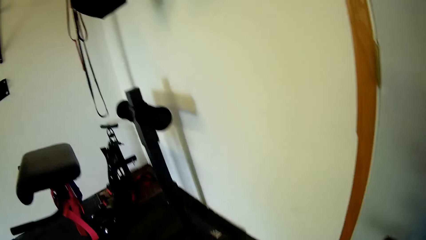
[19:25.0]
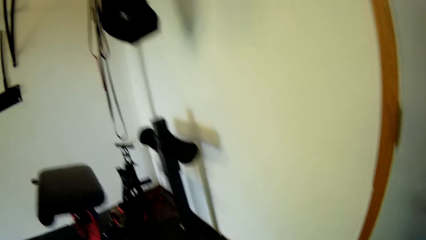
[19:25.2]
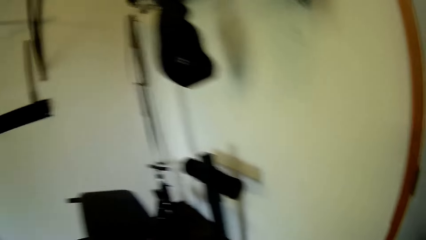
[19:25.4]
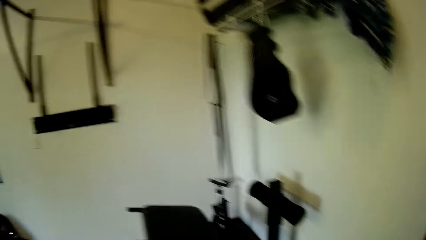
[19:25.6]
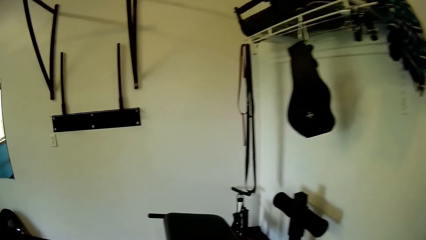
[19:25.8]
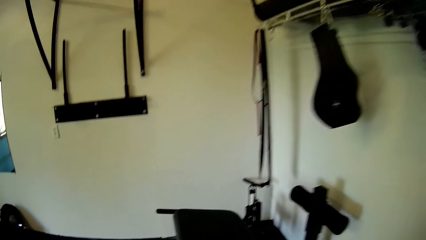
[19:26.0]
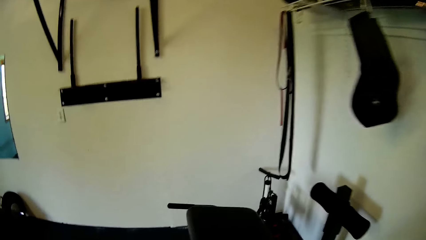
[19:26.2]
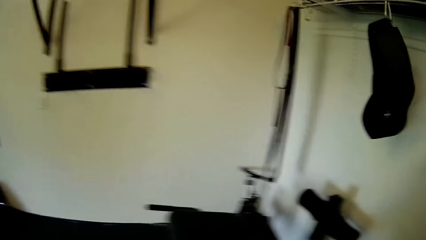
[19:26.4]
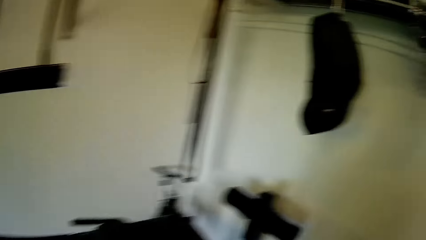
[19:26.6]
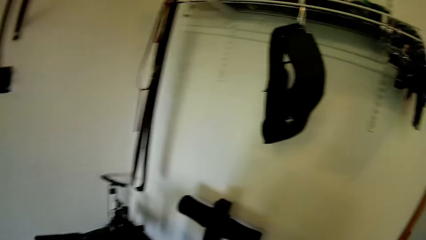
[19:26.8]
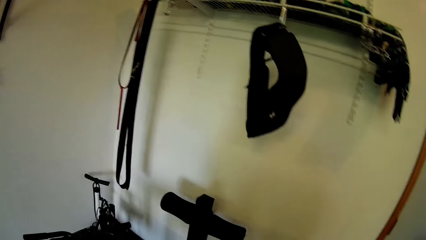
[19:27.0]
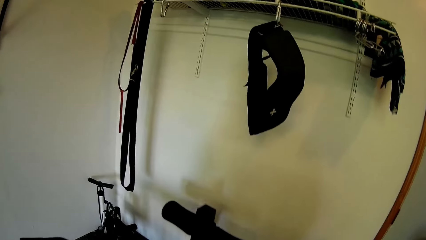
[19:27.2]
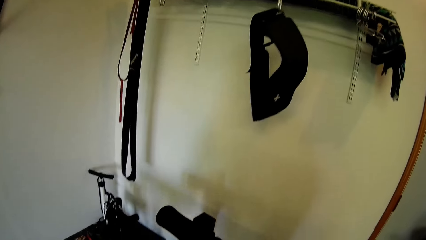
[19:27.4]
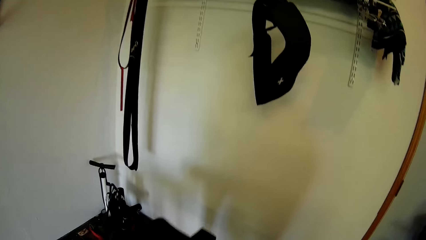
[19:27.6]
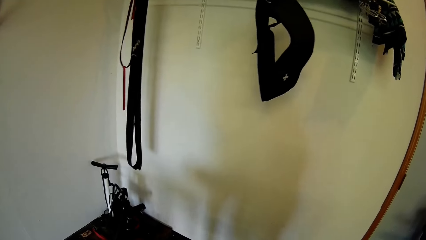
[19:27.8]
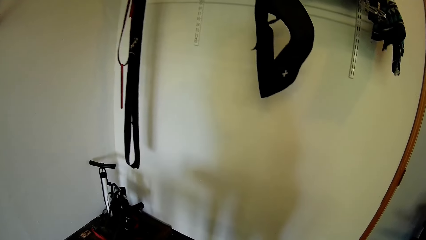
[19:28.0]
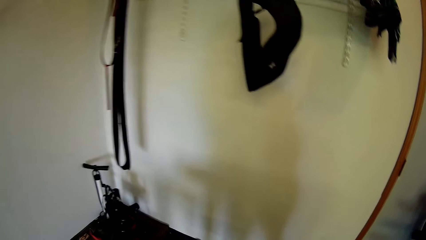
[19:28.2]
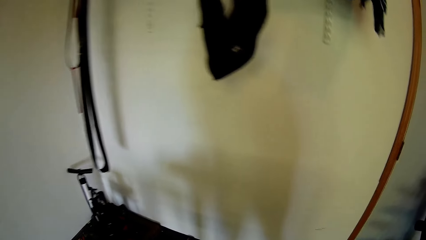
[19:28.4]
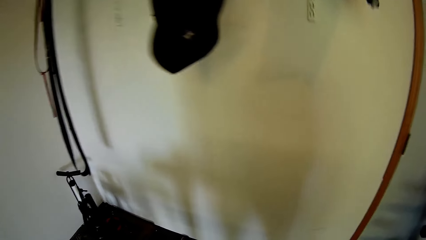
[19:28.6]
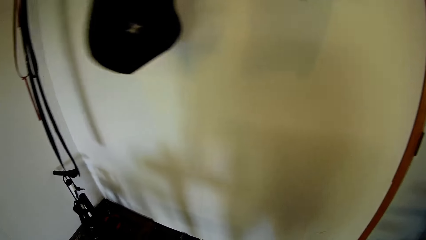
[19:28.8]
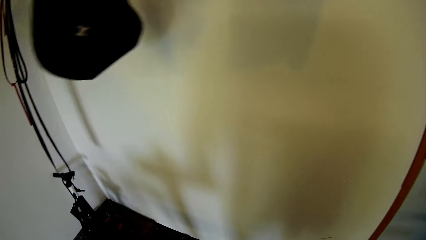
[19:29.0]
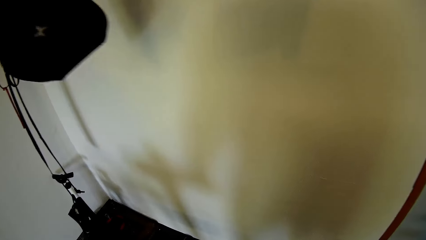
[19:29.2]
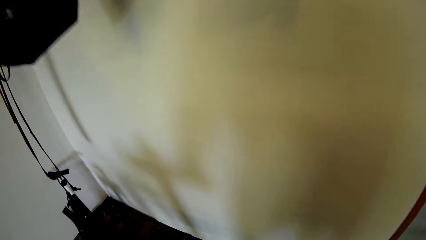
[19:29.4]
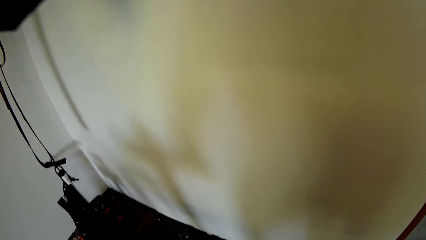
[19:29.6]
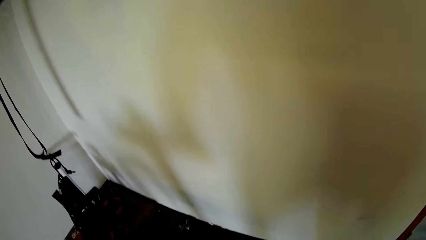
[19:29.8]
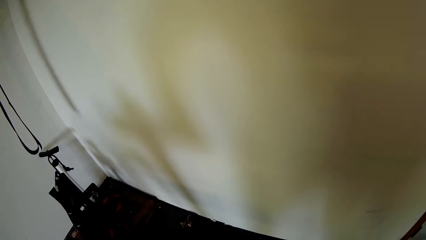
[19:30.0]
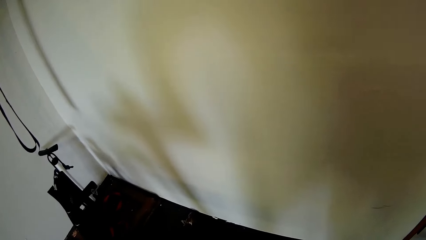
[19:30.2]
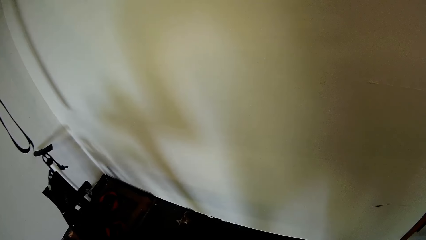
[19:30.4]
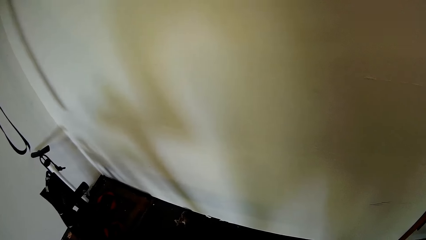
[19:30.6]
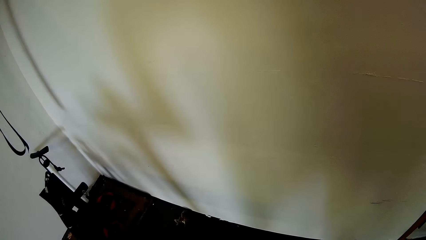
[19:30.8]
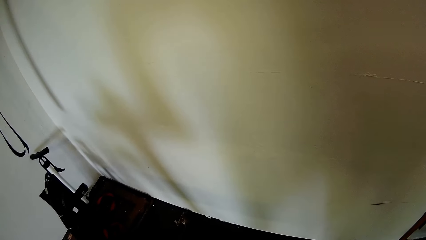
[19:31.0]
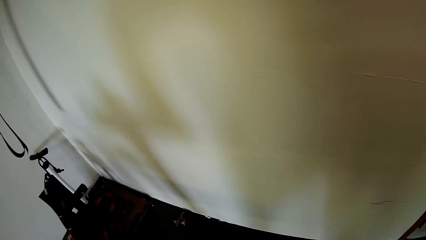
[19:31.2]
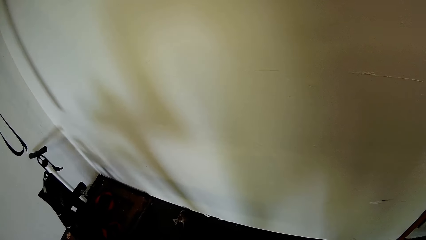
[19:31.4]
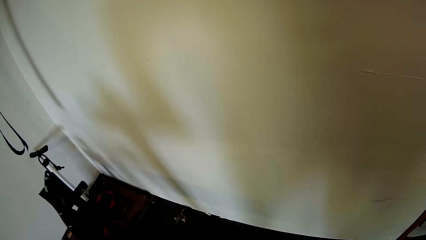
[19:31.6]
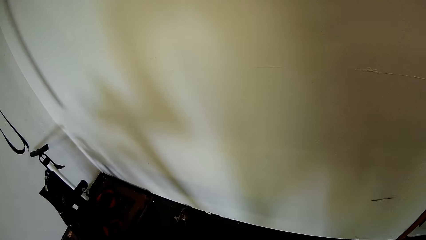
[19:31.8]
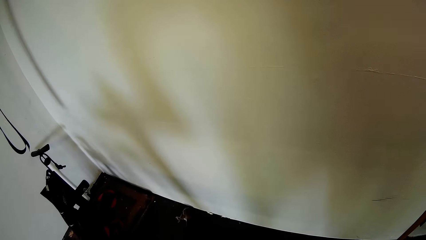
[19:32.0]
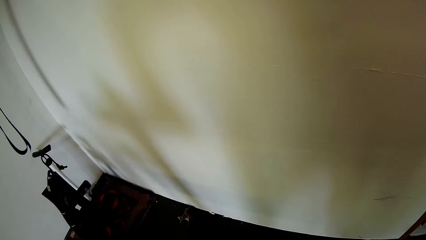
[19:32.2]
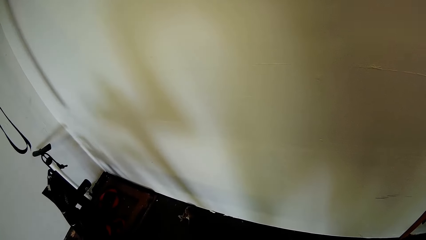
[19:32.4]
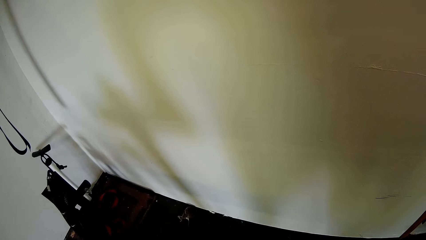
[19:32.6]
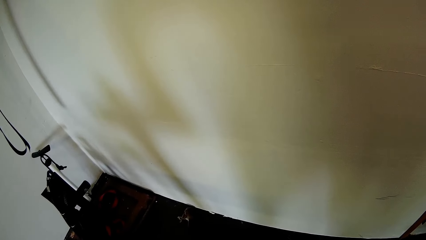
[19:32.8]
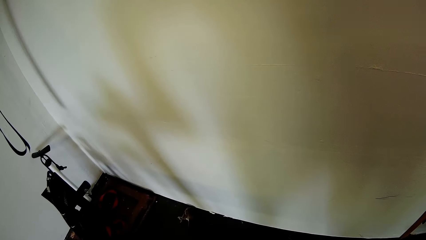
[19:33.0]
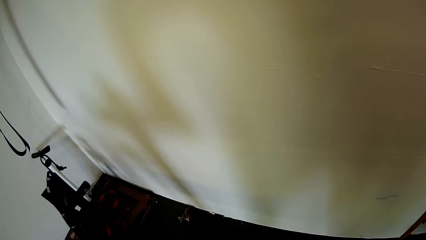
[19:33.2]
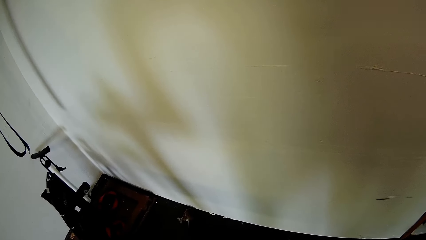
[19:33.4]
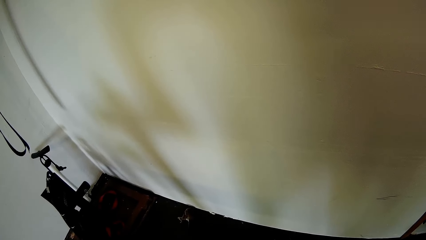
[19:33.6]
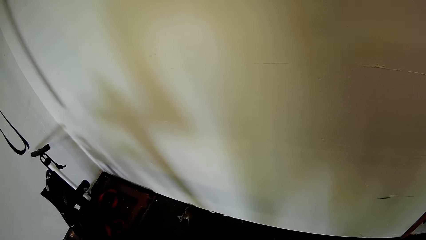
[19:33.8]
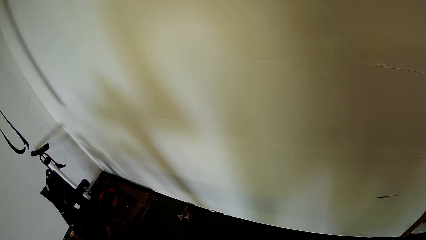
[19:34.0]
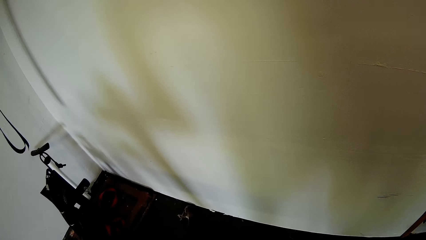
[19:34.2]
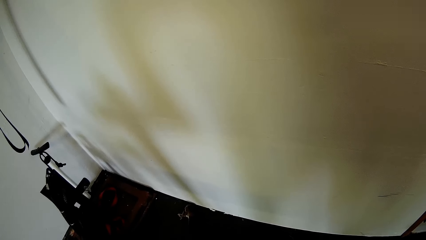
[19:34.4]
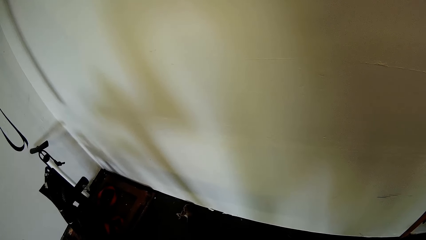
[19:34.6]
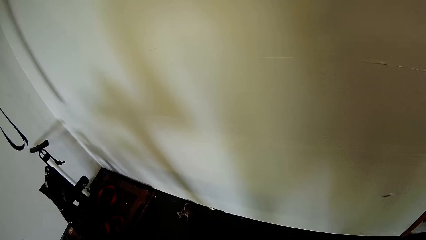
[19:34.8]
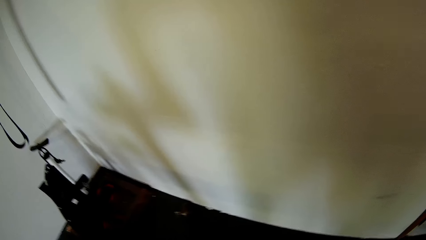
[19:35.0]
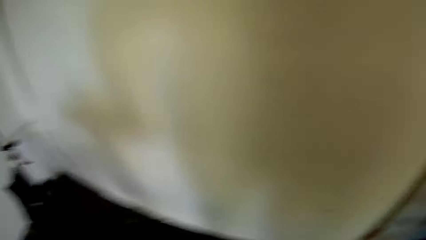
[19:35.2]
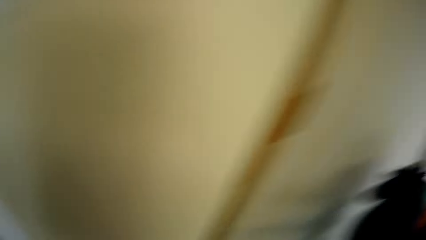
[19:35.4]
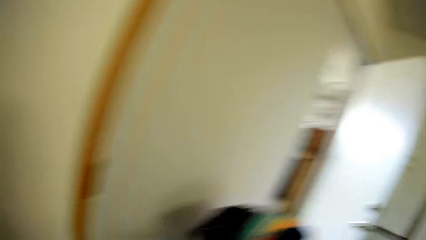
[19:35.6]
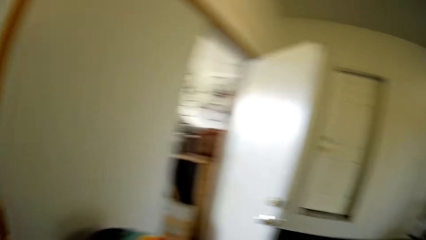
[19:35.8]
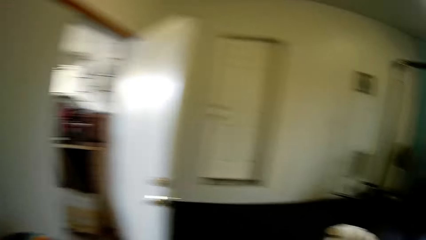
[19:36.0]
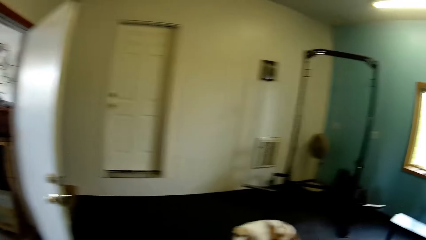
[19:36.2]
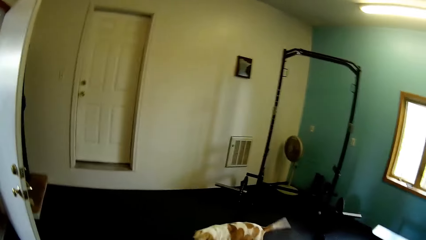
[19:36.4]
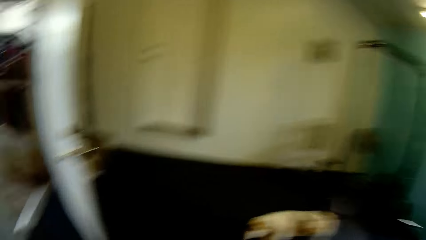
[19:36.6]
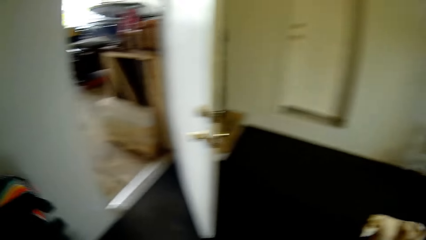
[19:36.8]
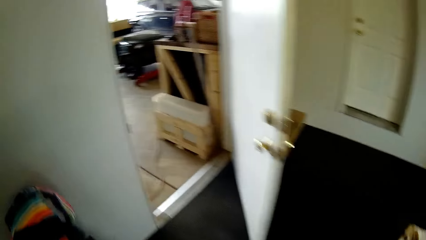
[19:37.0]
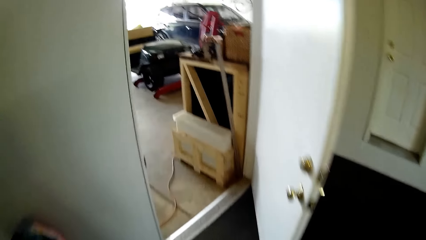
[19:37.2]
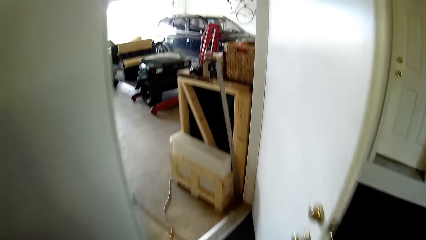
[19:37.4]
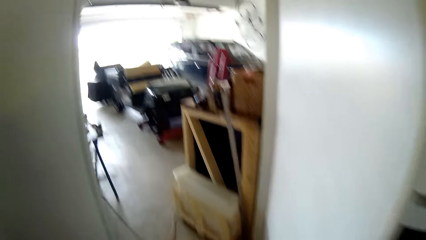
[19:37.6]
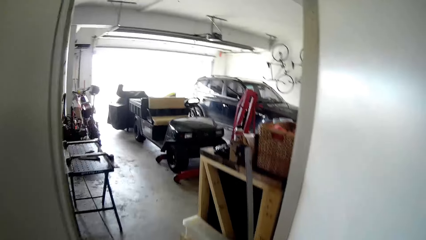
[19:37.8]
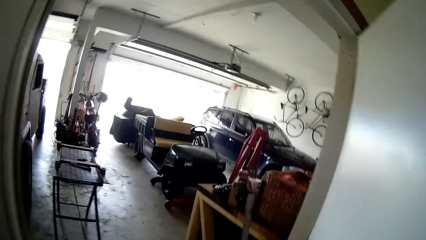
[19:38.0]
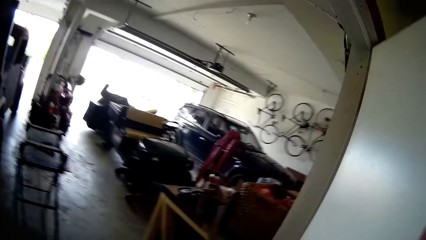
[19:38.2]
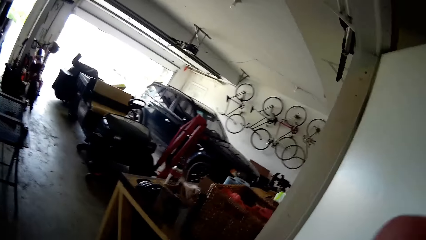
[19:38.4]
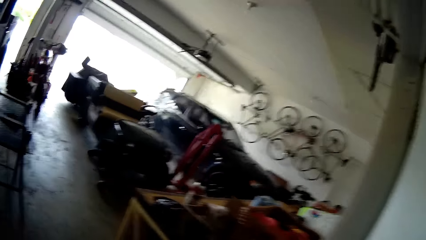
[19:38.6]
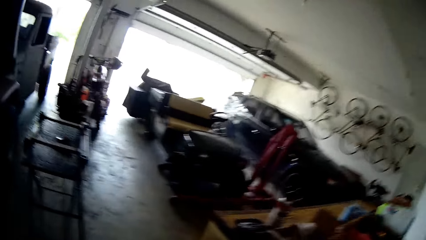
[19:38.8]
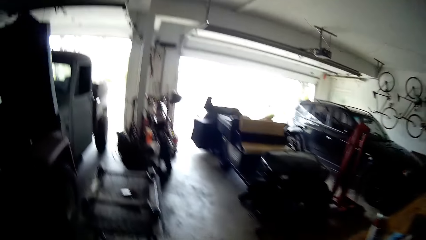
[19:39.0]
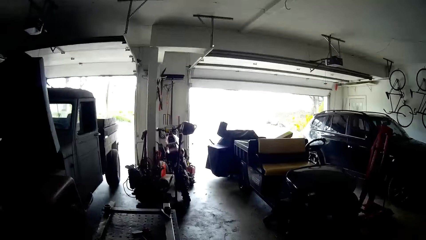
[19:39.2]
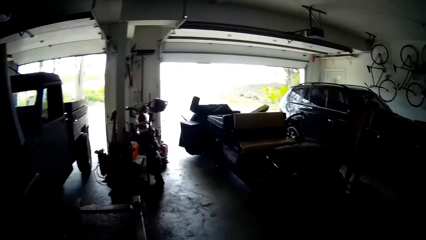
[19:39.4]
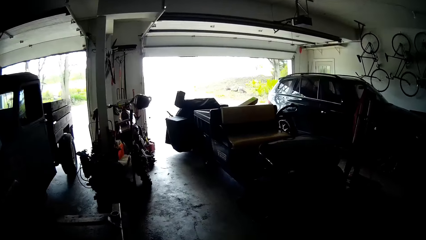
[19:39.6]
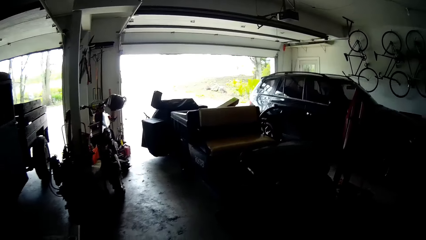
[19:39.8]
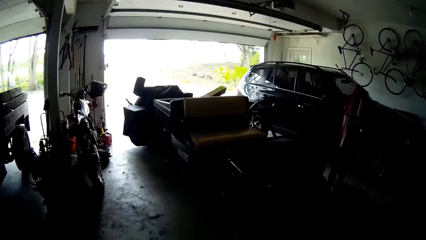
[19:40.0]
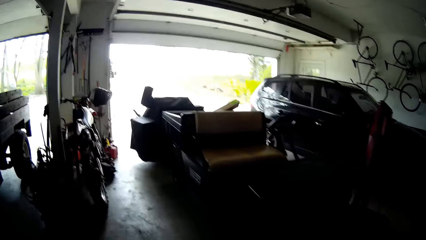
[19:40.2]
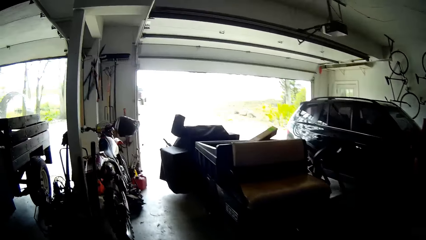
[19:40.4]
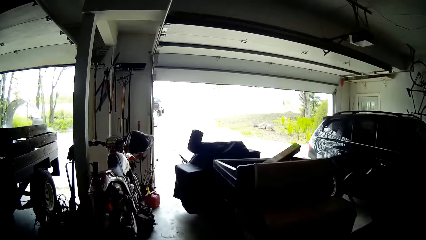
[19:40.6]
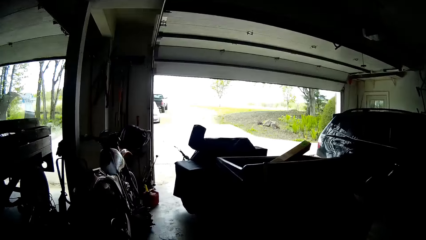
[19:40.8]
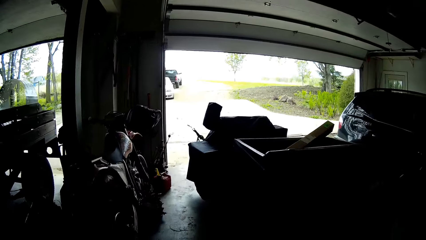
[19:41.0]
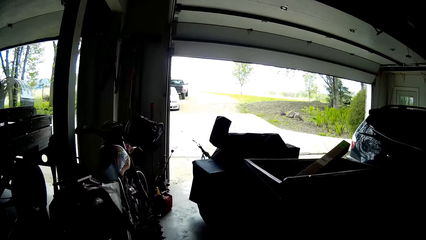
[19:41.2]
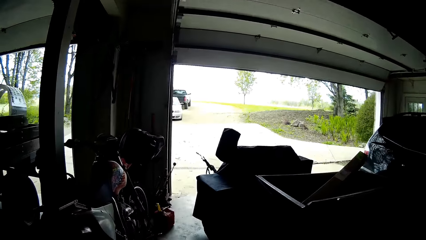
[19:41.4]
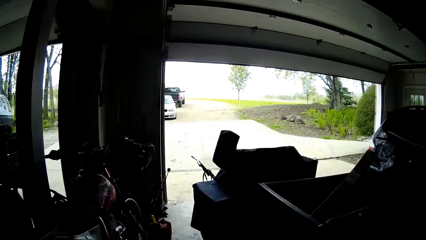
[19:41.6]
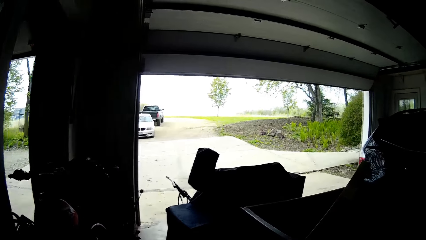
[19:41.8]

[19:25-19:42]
The camera wearer holds a bench press with her right hand. She walks into a garage.
